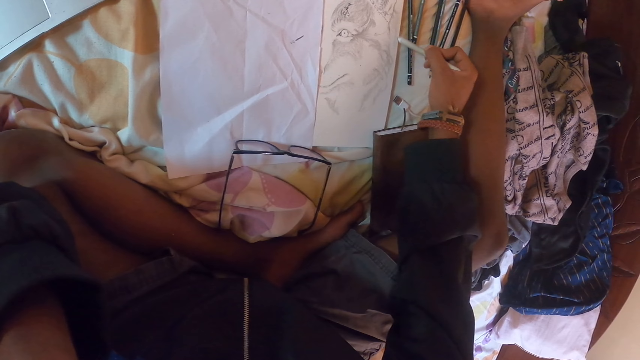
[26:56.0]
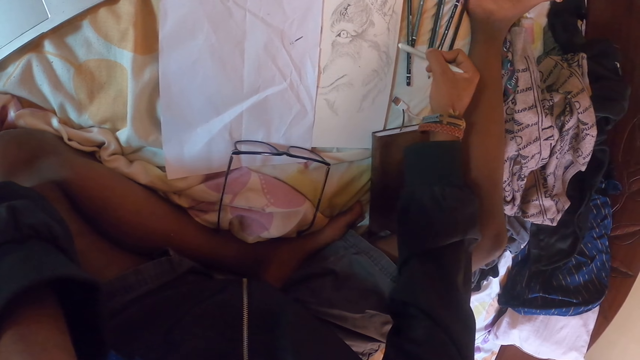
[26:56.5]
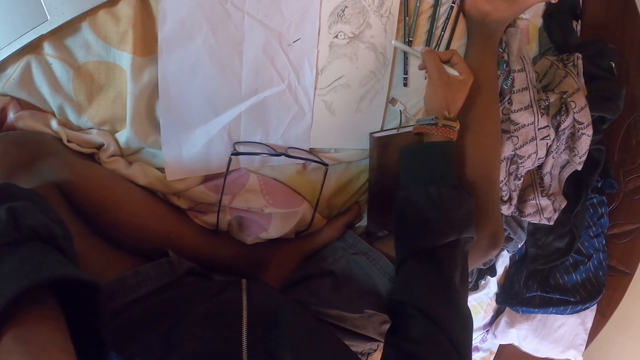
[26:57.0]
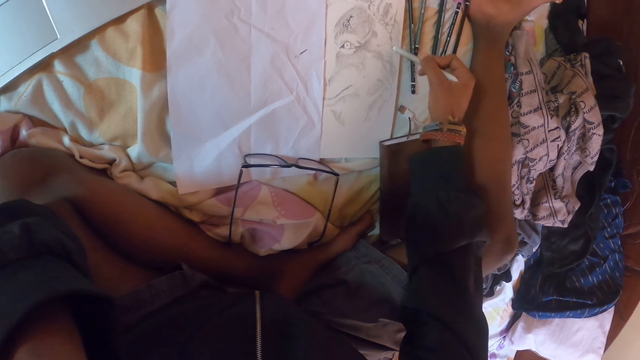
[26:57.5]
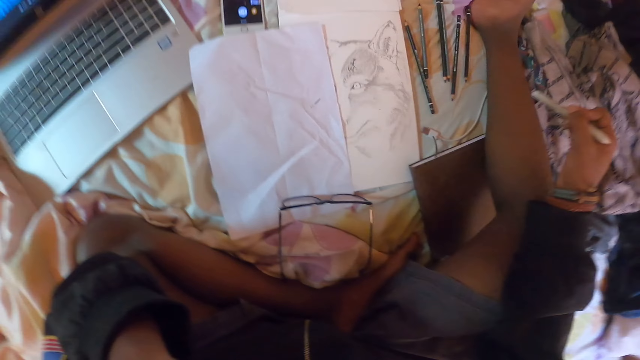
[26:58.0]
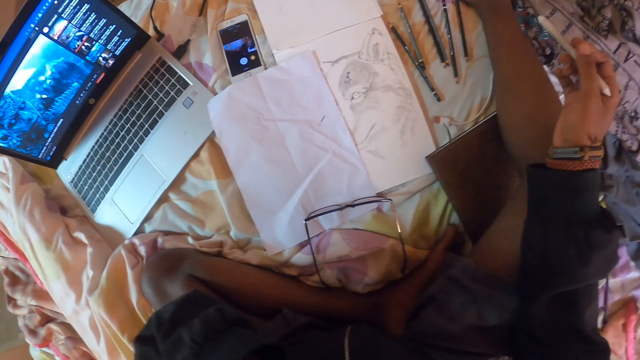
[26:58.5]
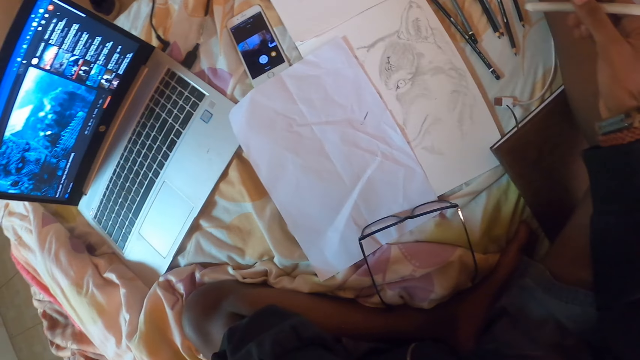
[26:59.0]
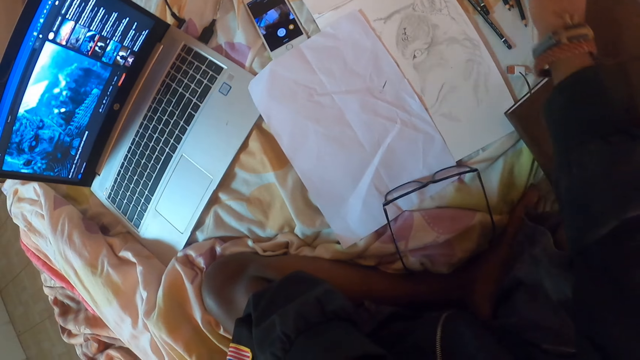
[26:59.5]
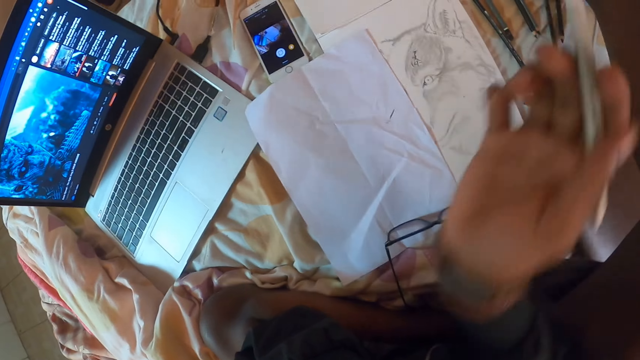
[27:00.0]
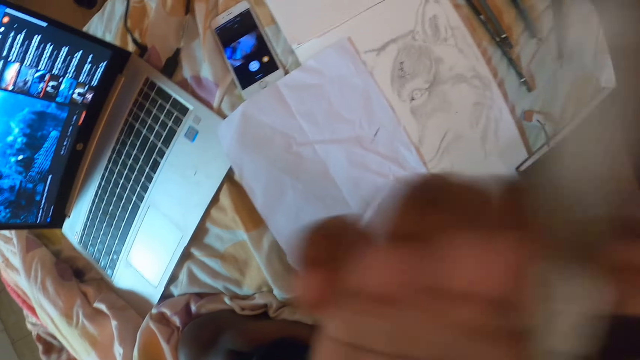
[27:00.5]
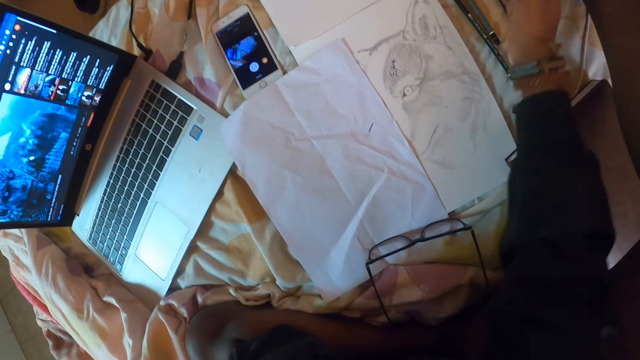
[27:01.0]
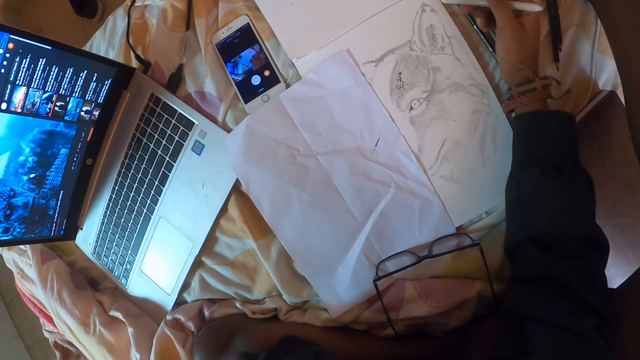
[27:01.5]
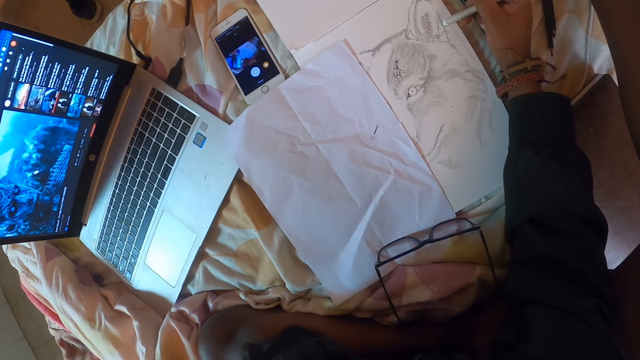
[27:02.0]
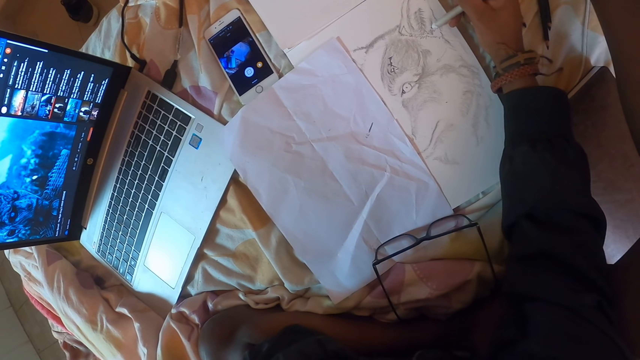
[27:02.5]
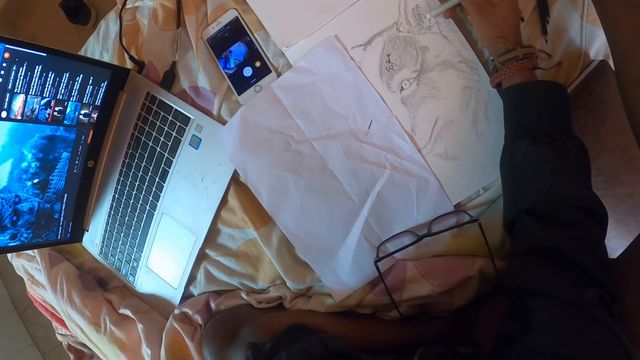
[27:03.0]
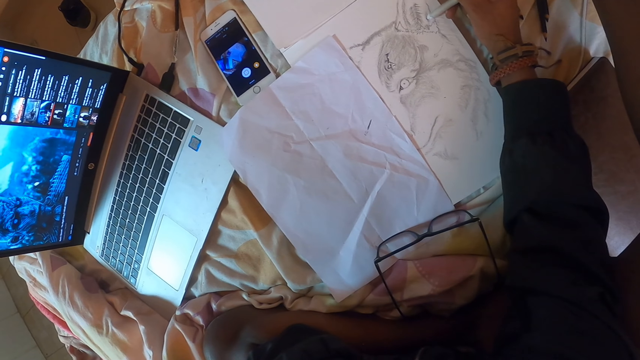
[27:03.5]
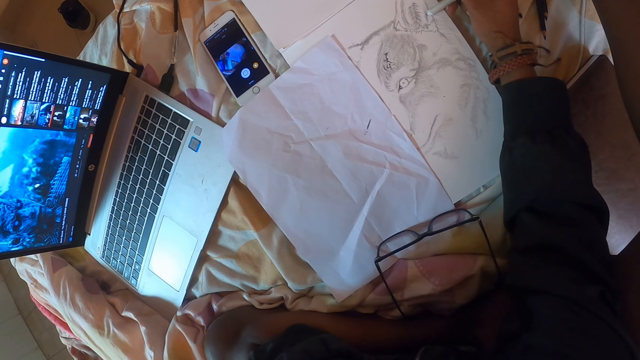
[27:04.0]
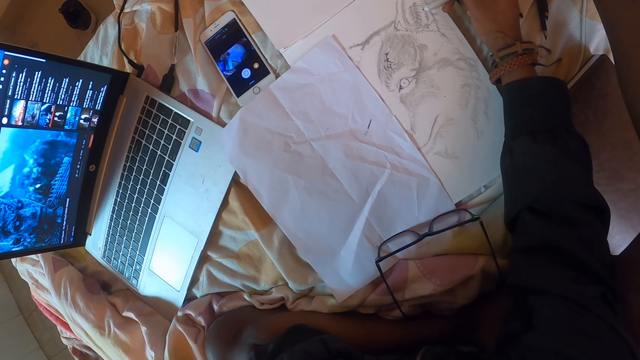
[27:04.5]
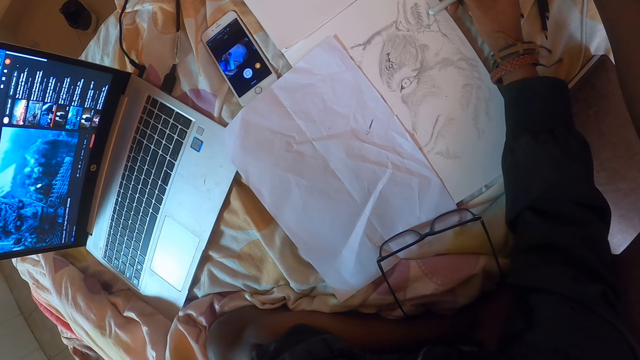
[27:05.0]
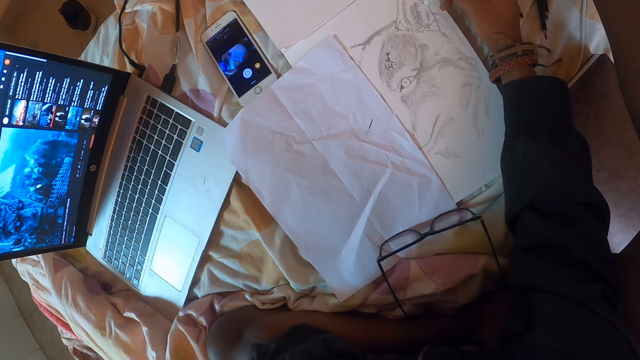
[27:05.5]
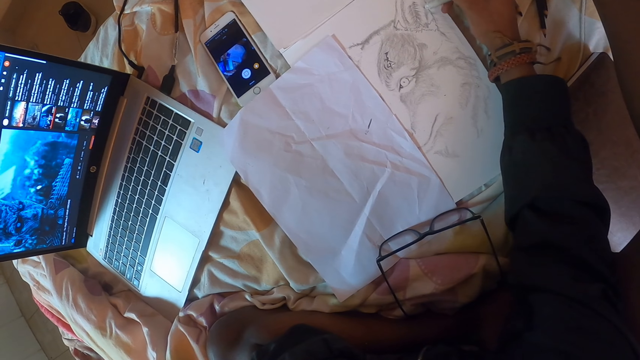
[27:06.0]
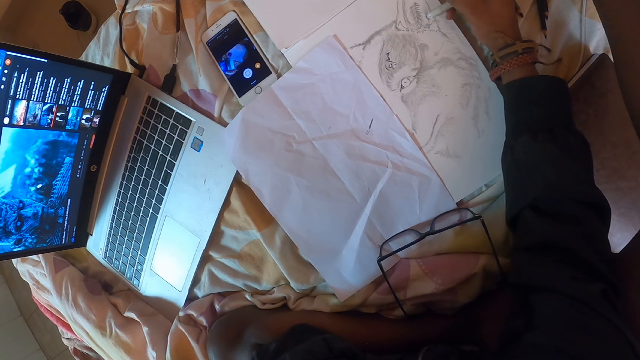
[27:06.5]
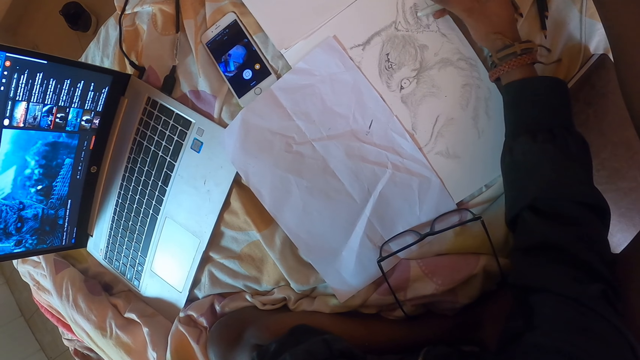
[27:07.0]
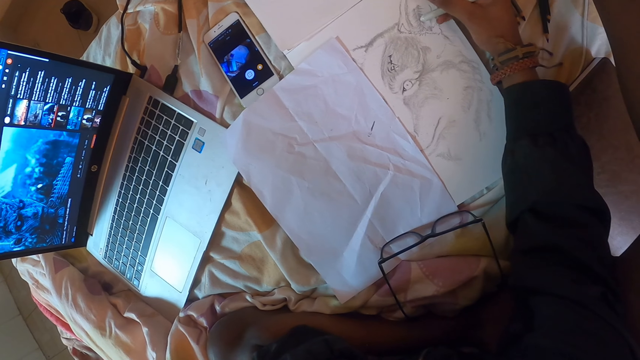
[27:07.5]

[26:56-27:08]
The camera wearer looks around a room. They look at the screen of a laptop. They adjust a camera, lift up the right hand, and draw in a book with a pencil on the right hand.

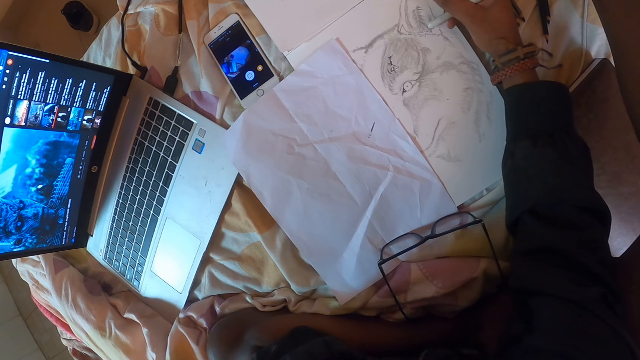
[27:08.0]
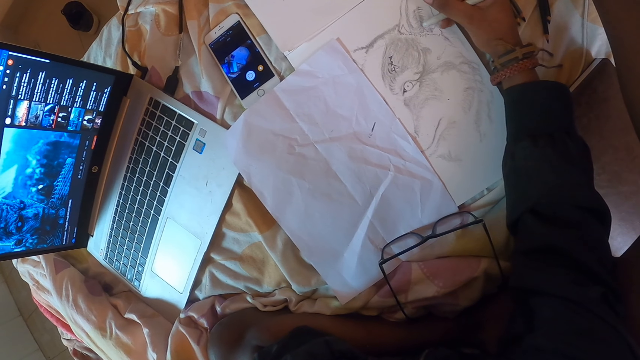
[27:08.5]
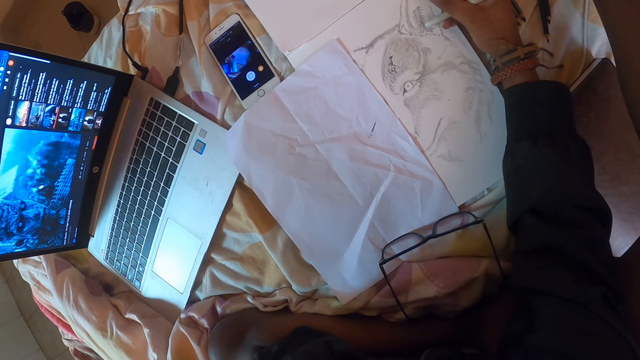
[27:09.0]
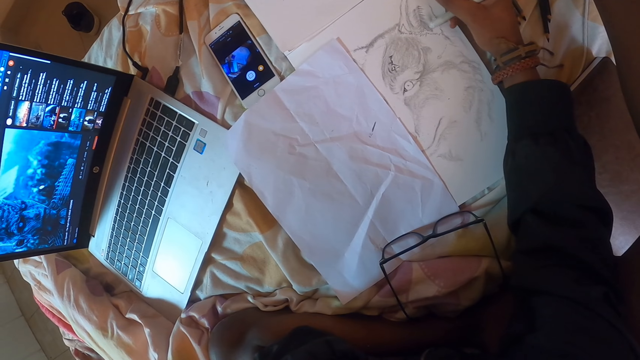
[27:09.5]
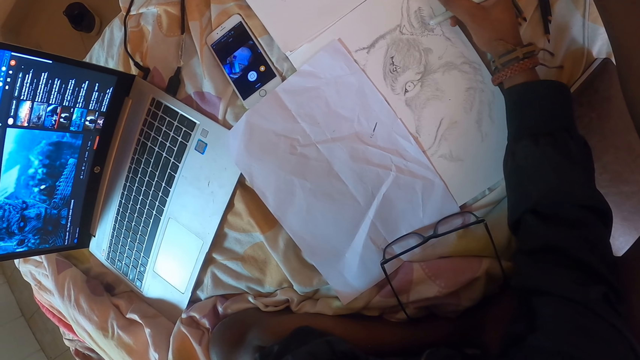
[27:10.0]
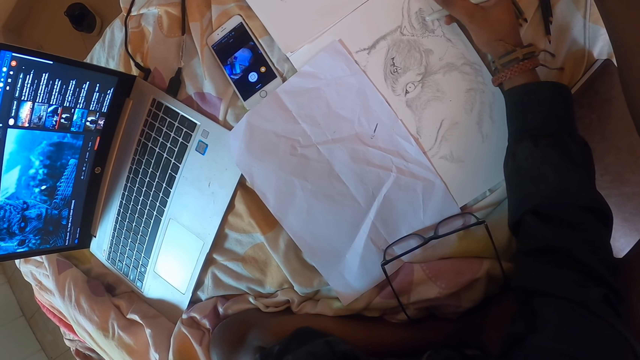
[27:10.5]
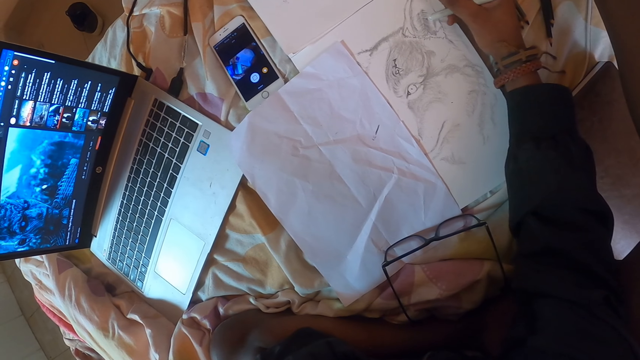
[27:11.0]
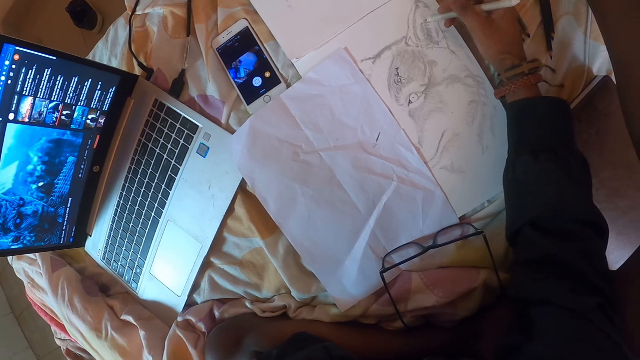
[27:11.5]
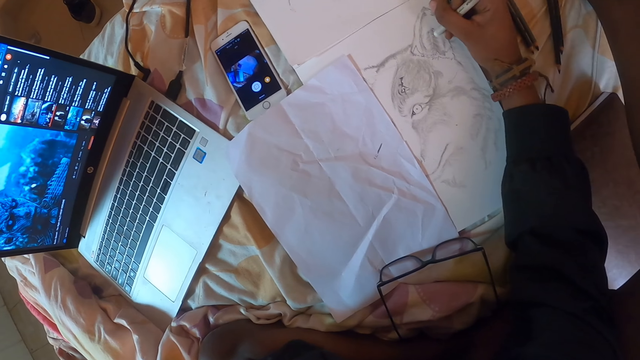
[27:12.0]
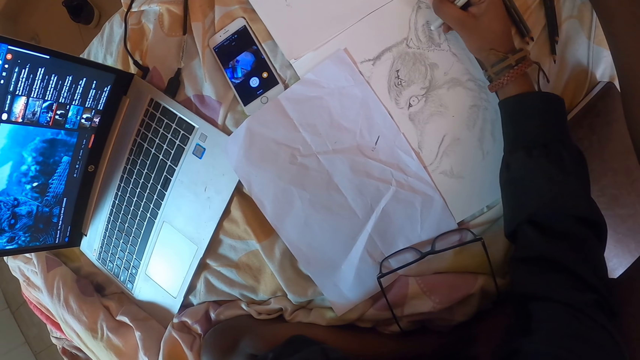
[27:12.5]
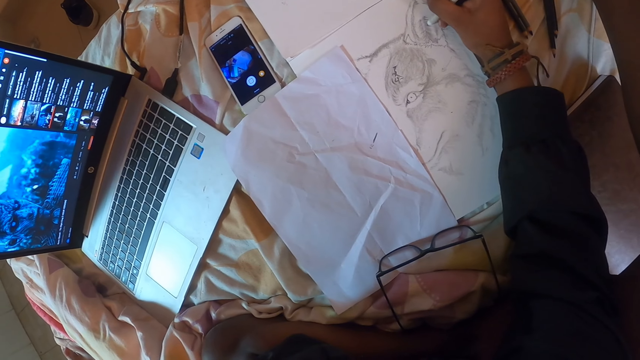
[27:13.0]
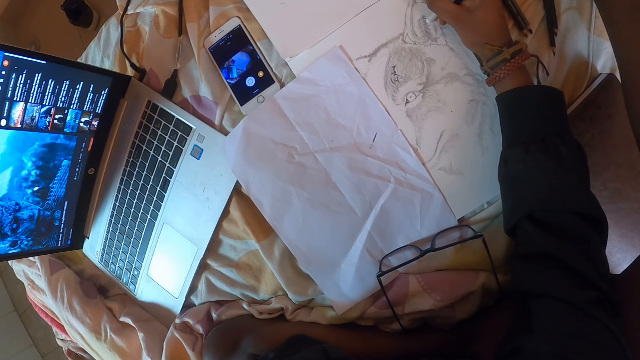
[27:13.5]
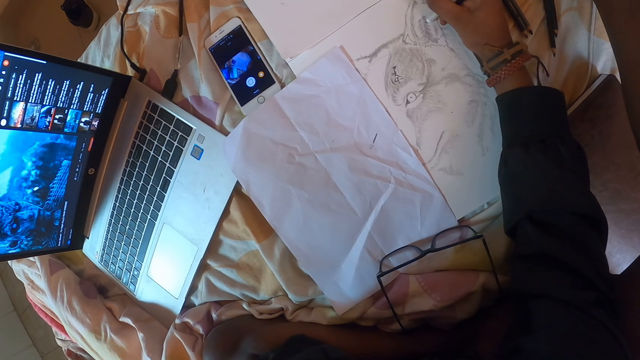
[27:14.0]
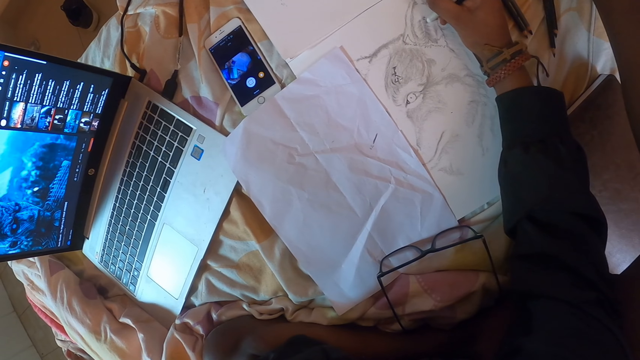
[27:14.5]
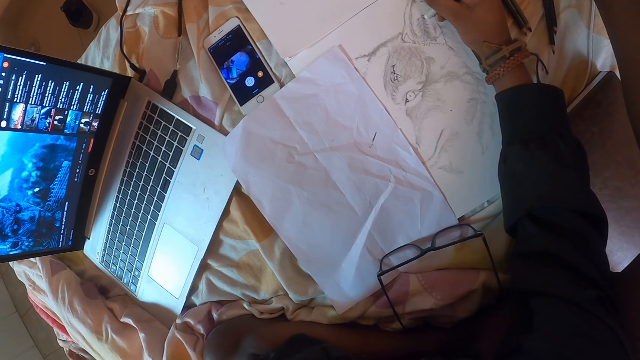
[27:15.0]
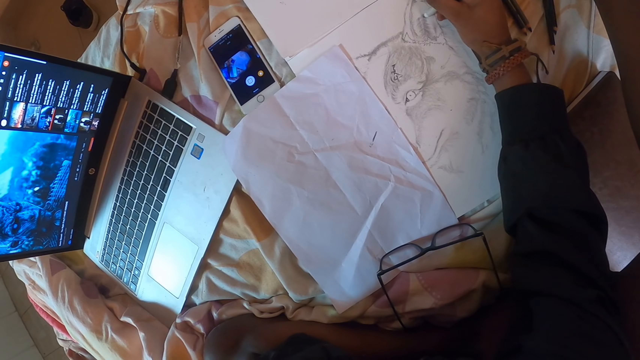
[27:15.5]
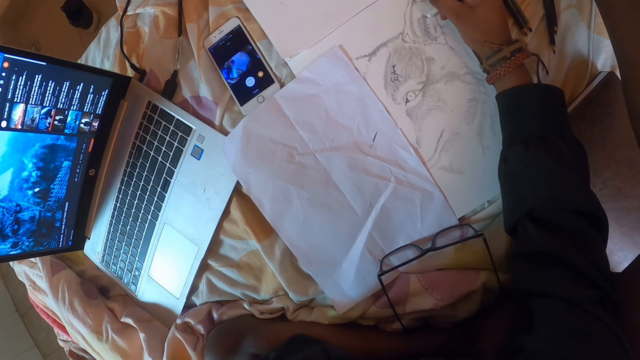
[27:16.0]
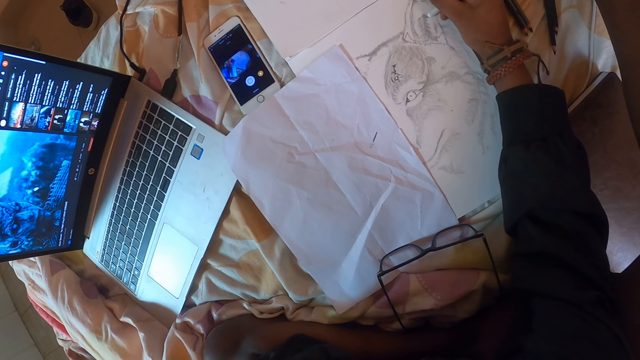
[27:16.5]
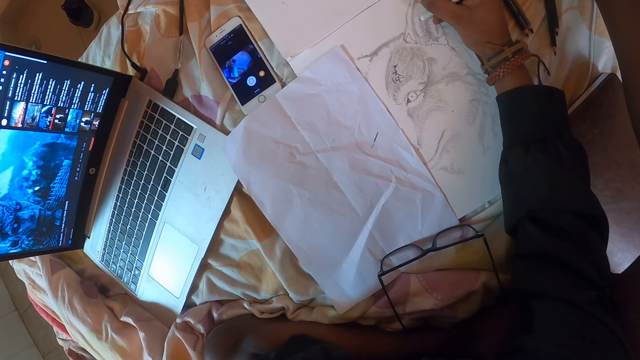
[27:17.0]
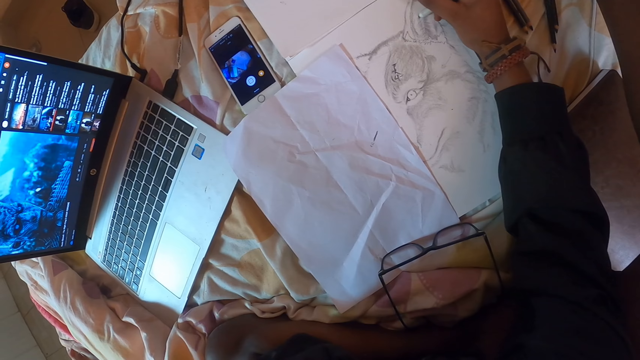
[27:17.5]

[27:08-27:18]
The camera wearer adjusts a pencil on his hand. He draws on a piece of paper.
